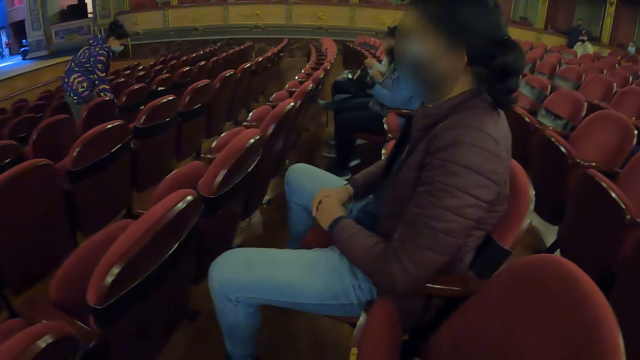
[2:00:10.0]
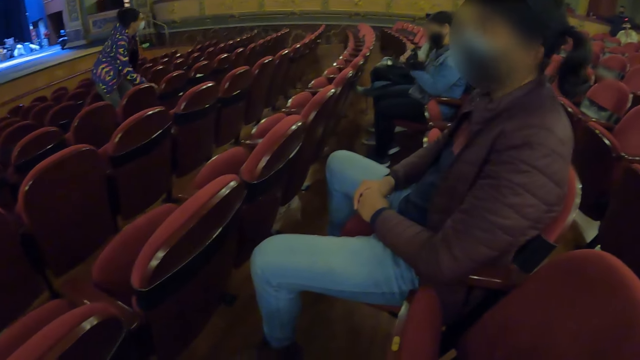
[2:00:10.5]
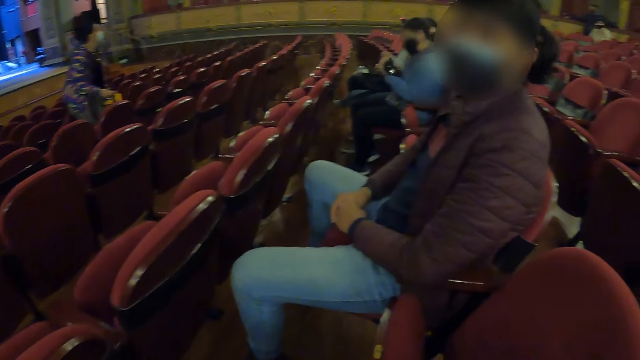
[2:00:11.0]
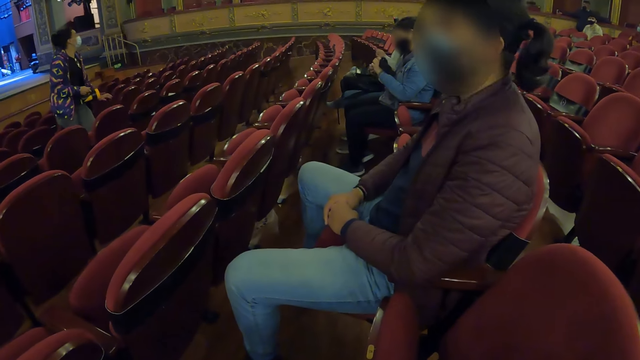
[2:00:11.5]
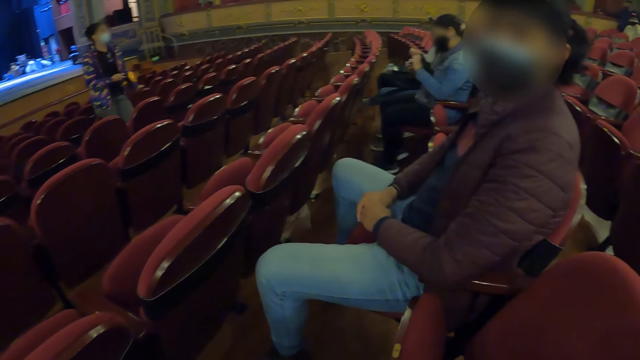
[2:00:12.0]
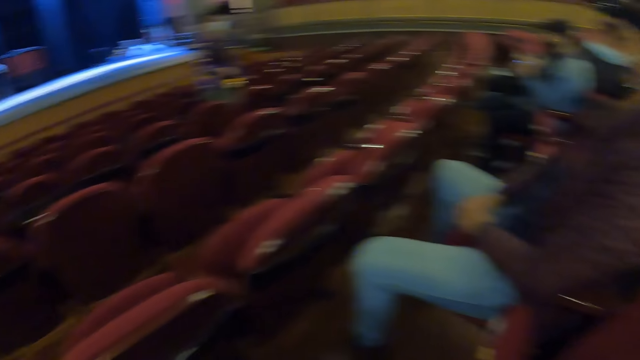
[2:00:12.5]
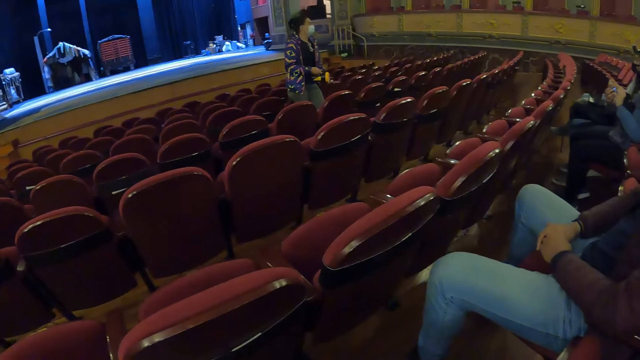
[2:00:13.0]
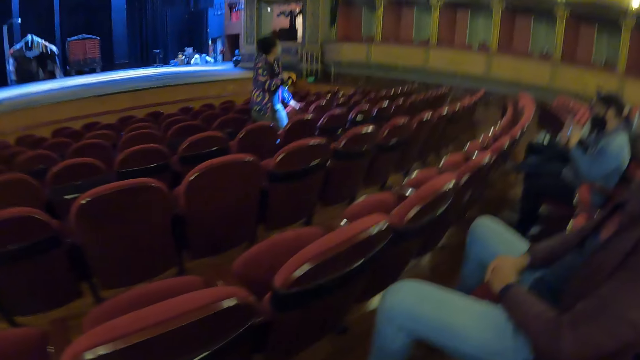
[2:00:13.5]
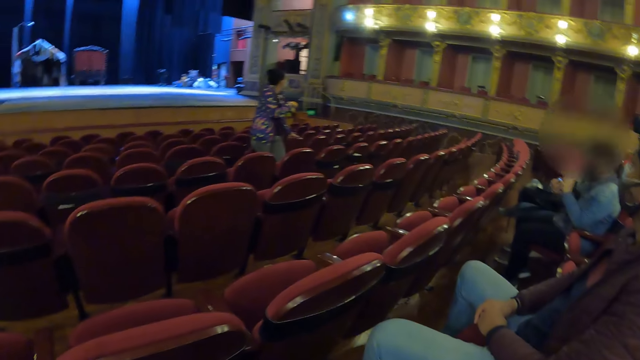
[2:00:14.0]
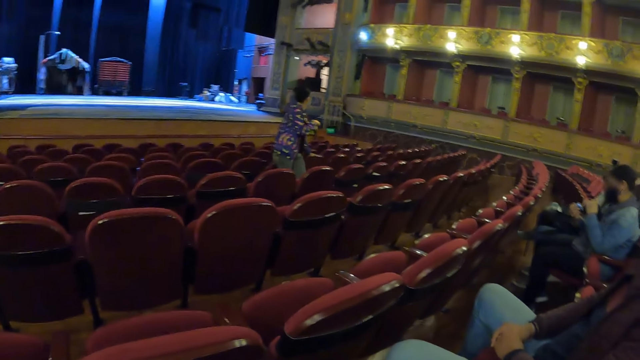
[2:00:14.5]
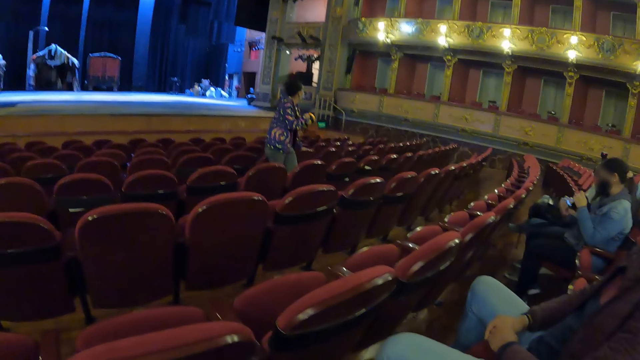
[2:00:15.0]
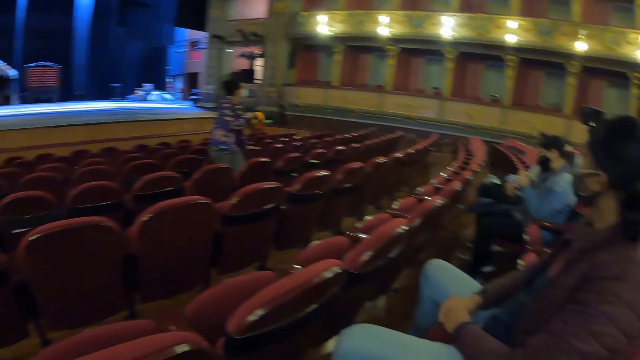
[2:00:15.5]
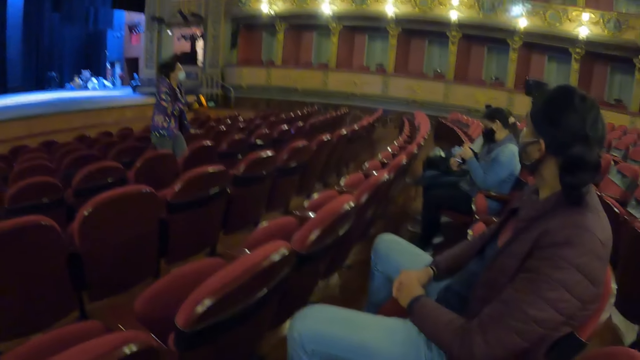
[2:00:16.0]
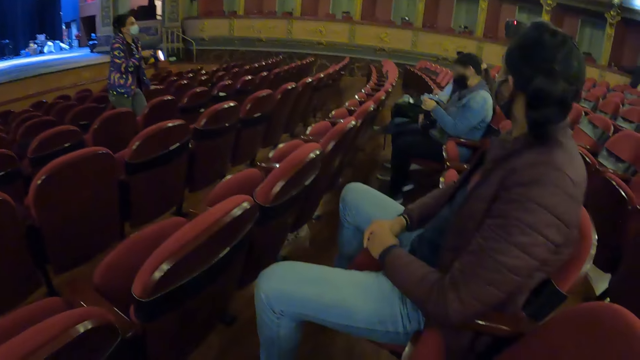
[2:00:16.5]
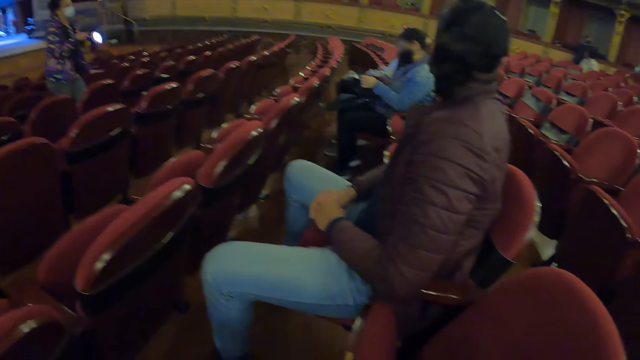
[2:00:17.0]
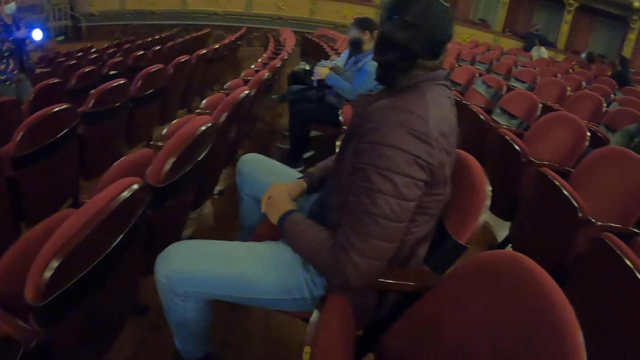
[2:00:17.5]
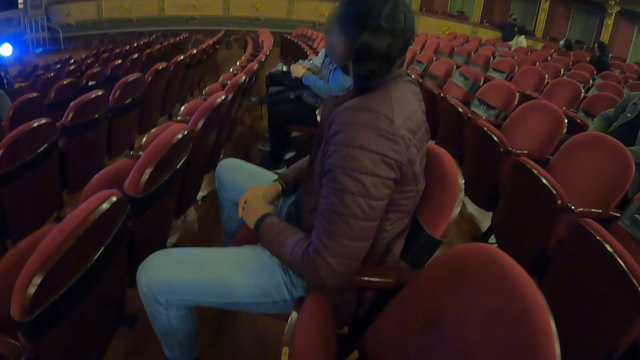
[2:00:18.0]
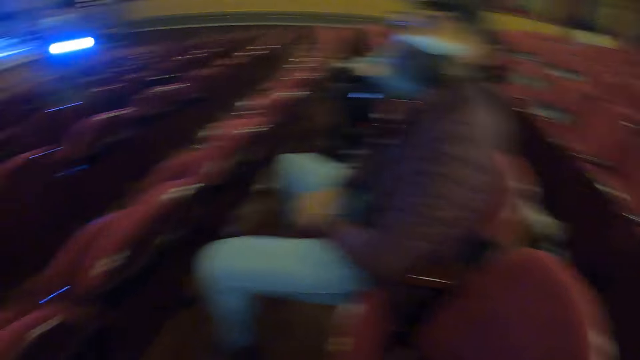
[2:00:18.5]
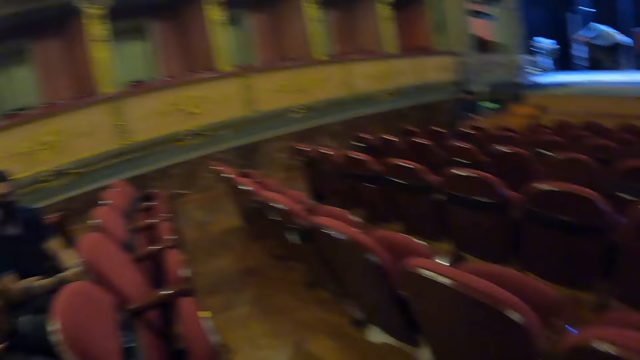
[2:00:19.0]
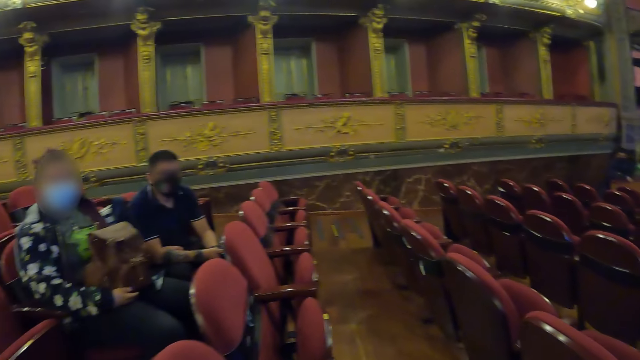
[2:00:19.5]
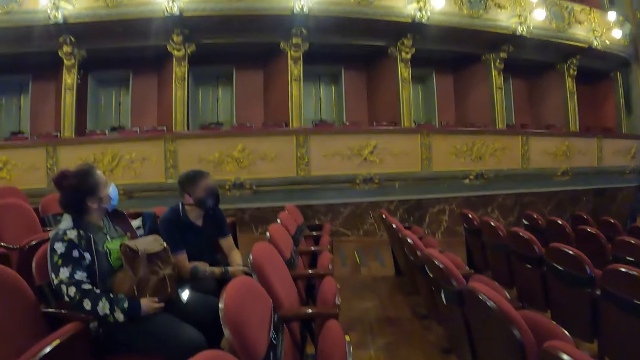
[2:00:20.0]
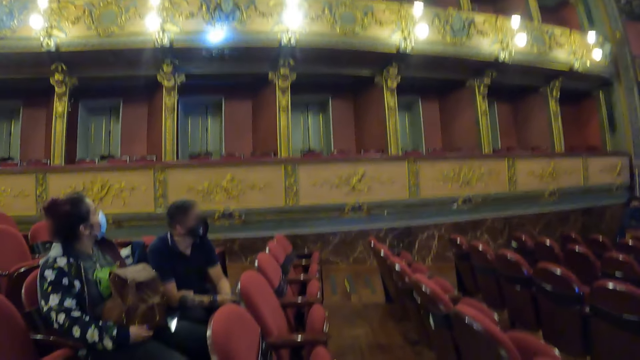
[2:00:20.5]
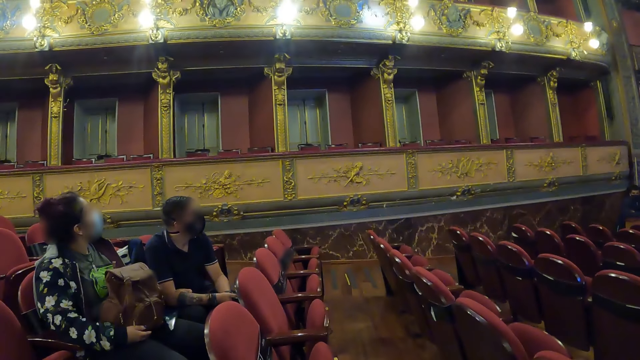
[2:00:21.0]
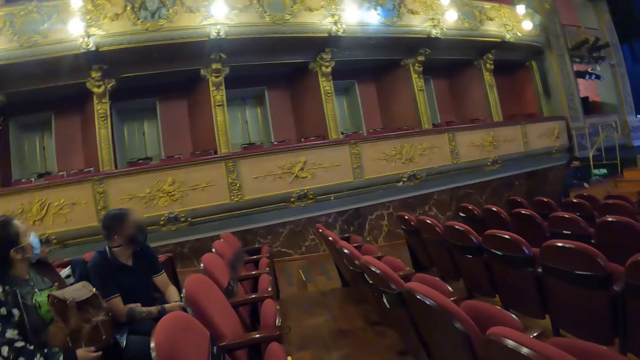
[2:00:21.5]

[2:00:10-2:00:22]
A woman picks a torch on the chair. A man reflects his face. The woman illuminates the wall with the torch.

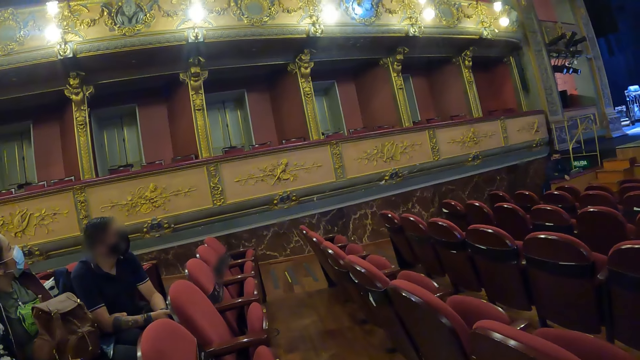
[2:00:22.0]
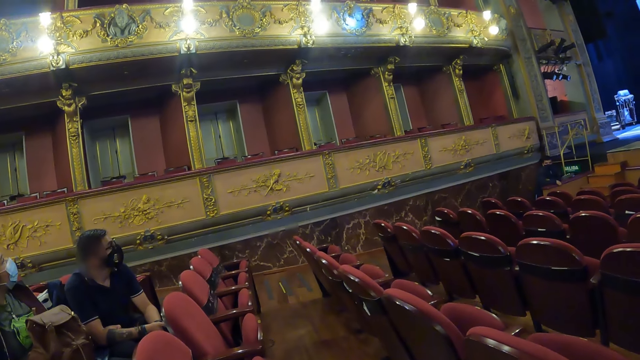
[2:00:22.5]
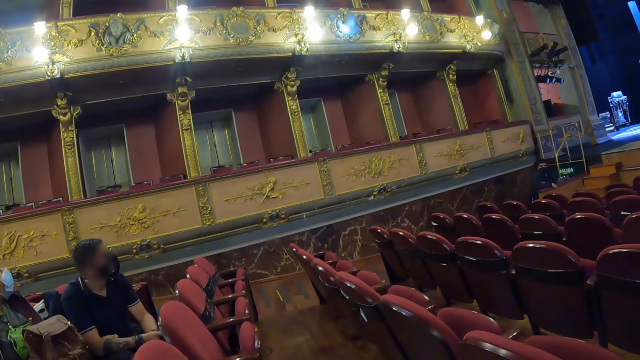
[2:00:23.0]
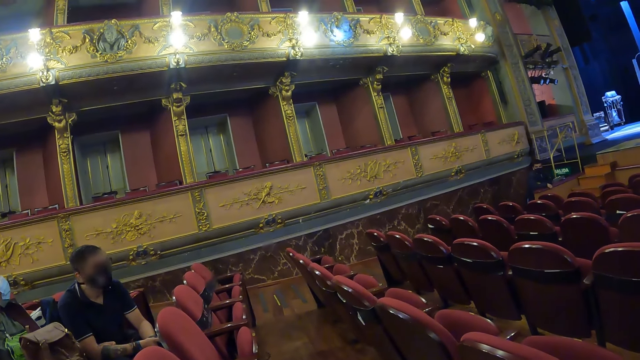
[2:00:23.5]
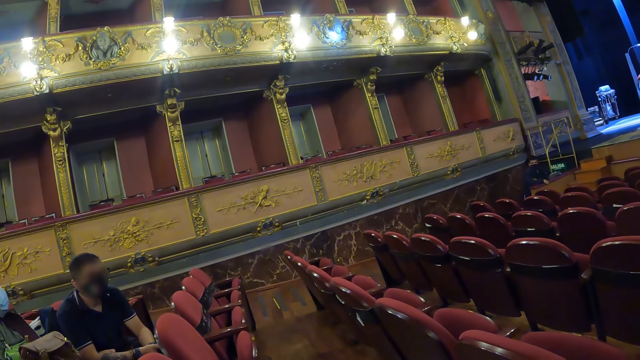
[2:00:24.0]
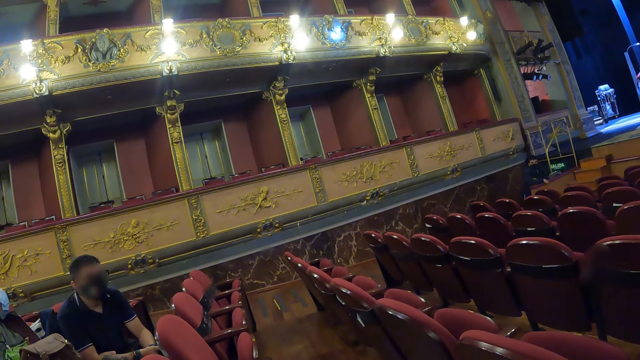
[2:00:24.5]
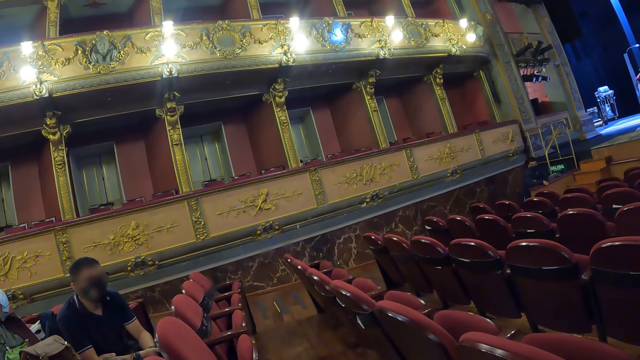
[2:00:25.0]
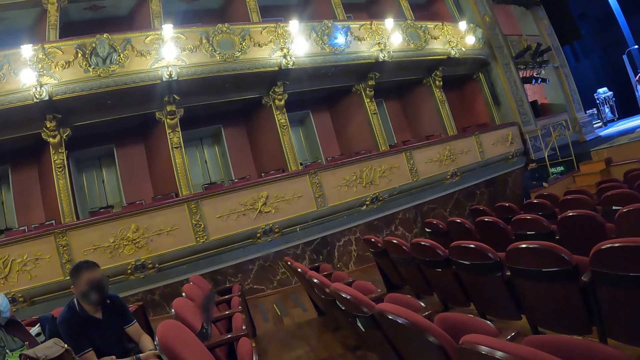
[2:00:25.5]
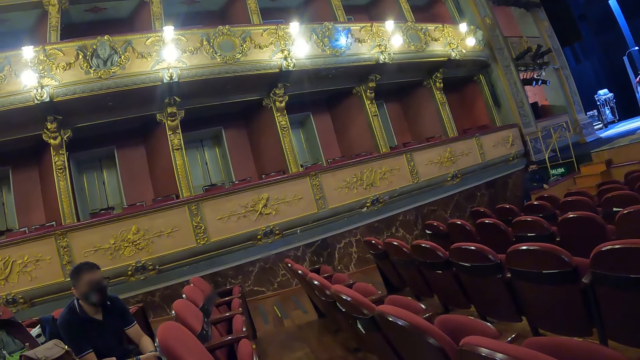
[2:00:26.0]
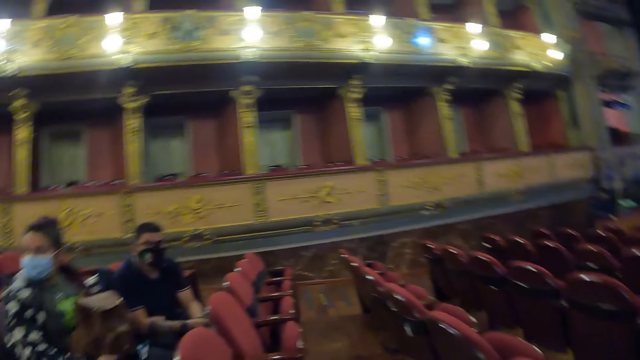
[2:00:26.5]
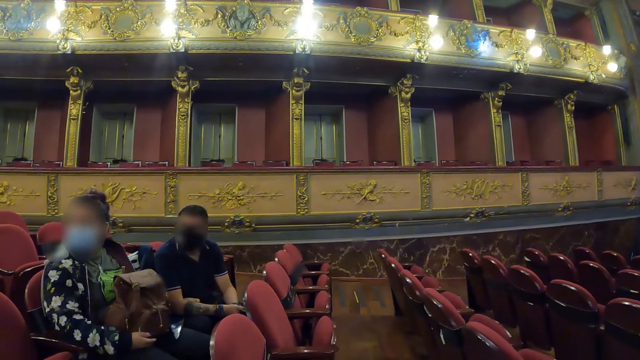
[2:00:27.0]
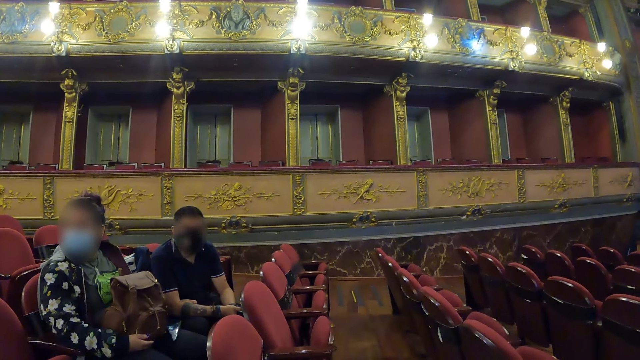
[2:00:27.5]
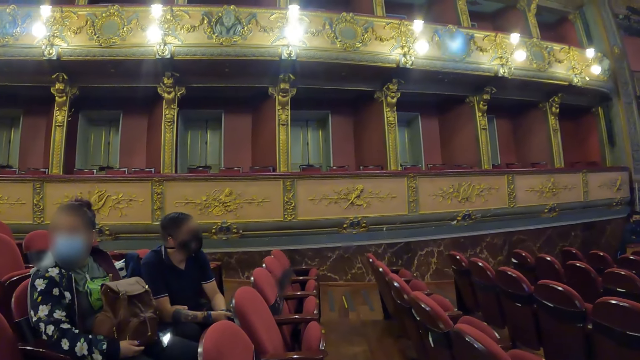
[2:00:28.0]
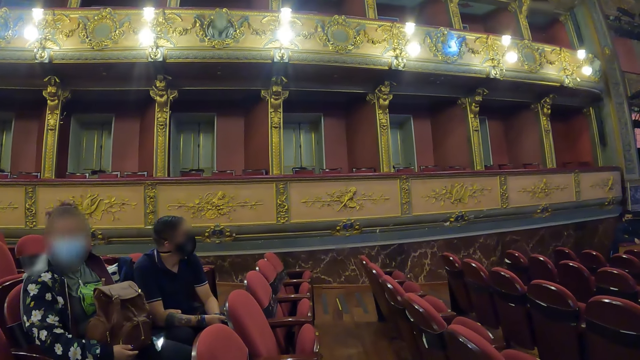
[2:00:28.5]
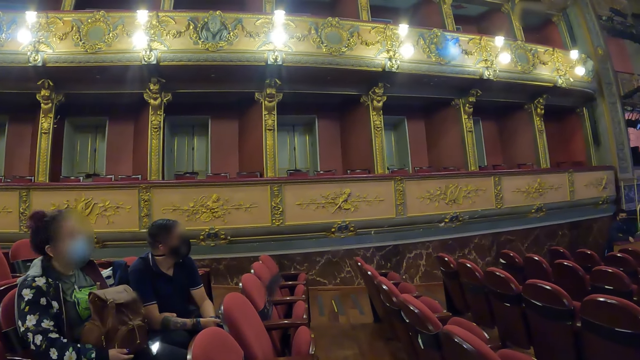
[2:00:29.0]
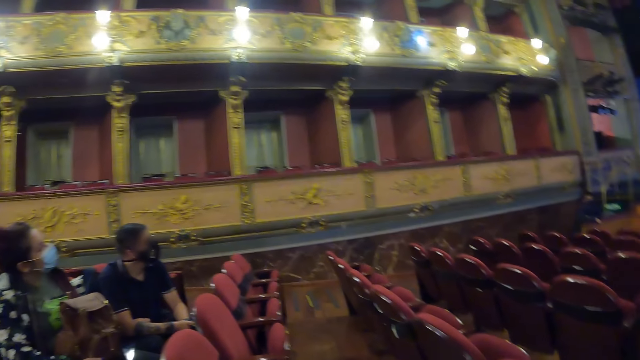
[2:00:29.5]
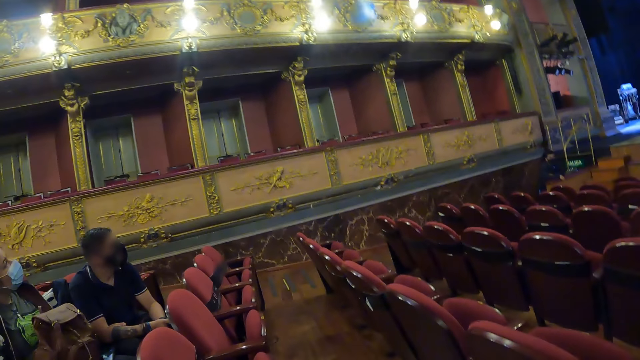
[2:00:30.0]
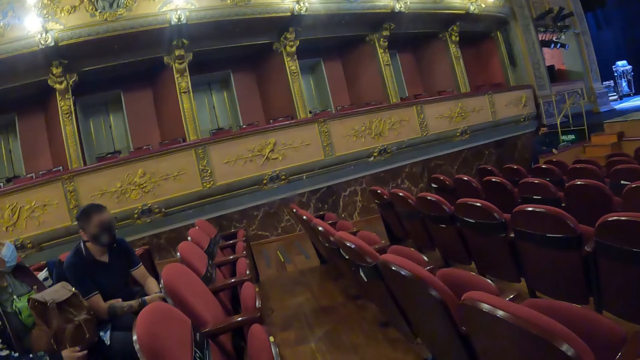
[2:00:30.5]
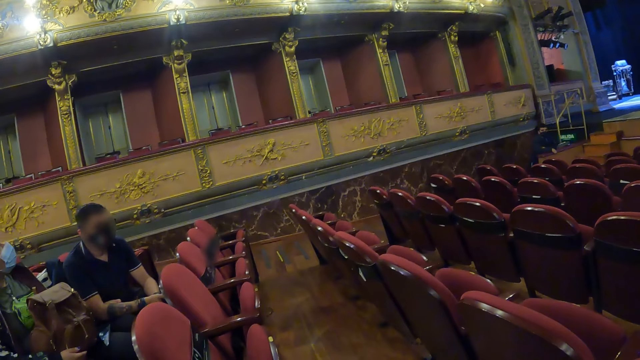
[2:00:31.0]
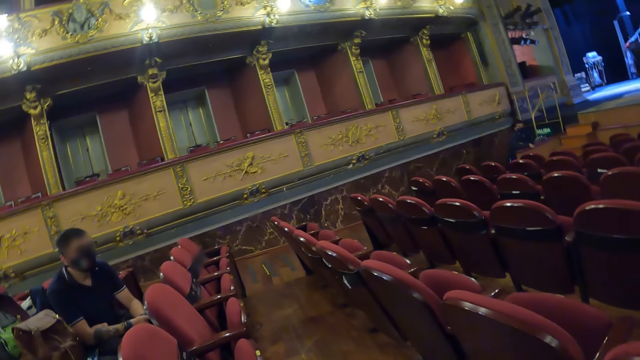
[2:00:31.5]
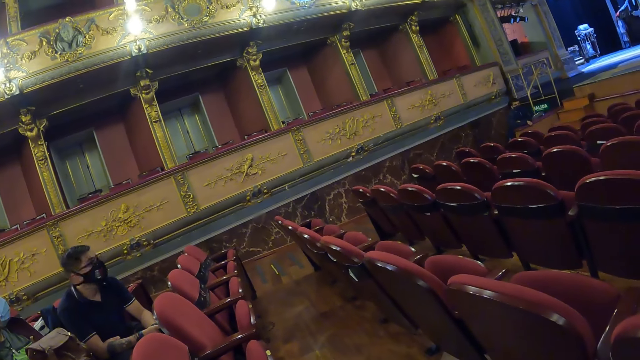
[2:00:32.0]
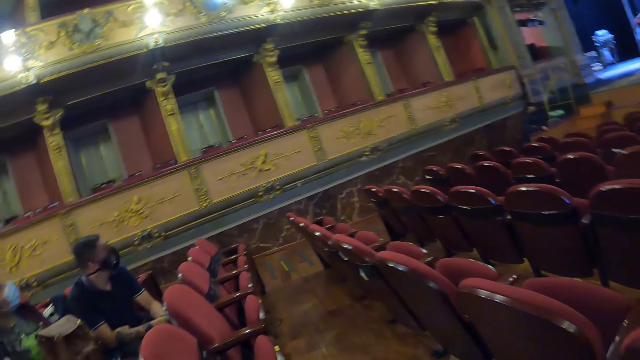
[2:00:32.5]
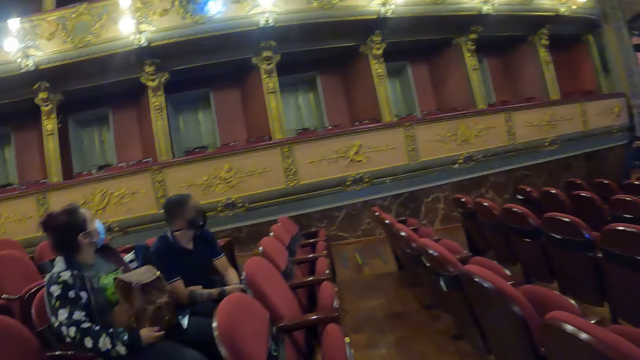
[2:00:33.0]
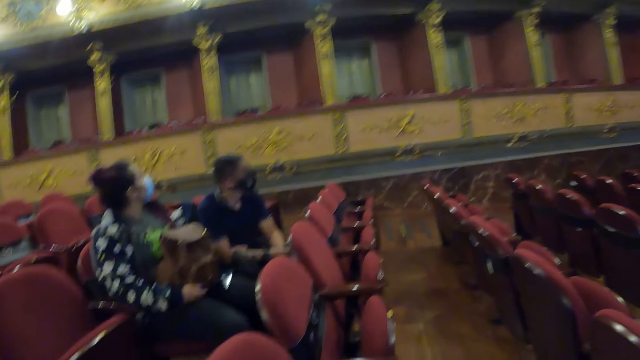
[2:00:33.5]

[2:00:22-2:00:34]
The camera wearer stares in the auditorium.
